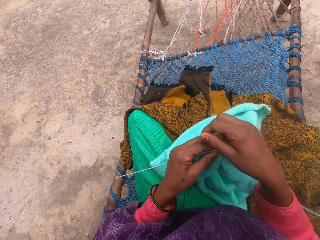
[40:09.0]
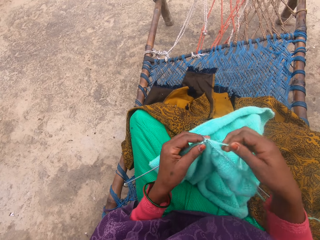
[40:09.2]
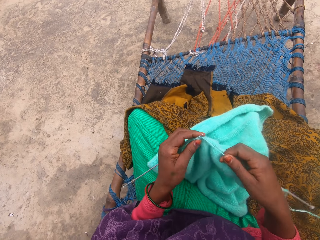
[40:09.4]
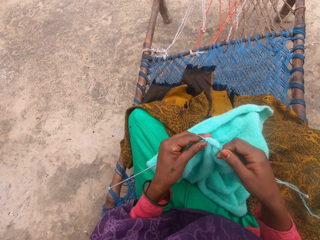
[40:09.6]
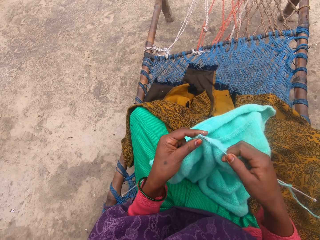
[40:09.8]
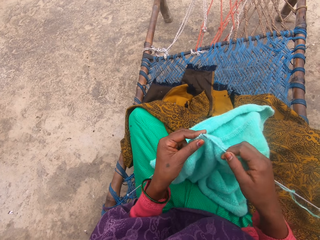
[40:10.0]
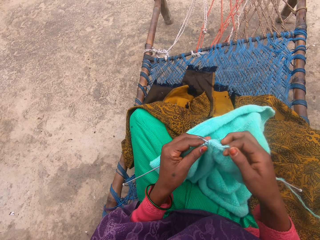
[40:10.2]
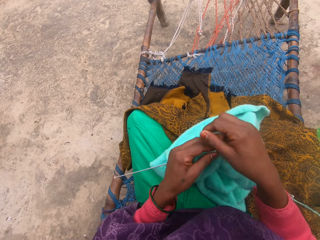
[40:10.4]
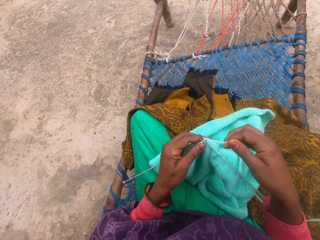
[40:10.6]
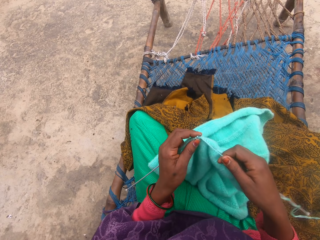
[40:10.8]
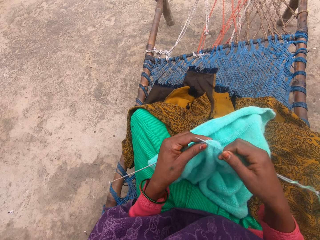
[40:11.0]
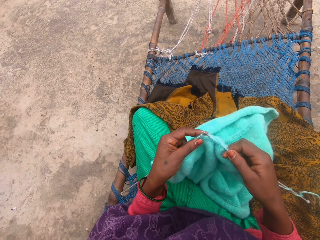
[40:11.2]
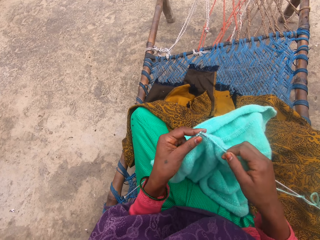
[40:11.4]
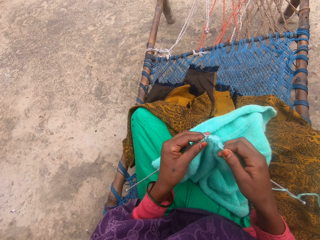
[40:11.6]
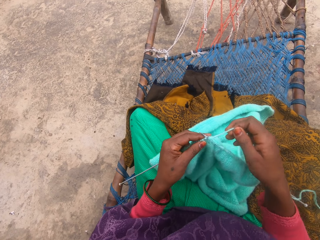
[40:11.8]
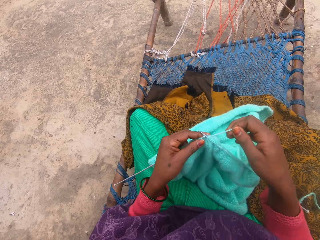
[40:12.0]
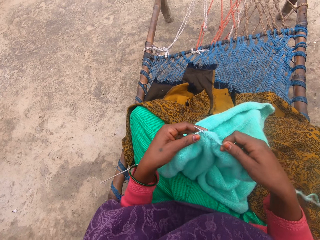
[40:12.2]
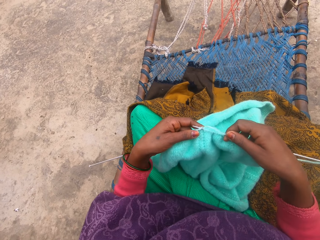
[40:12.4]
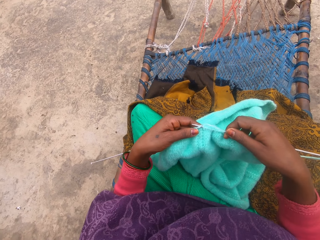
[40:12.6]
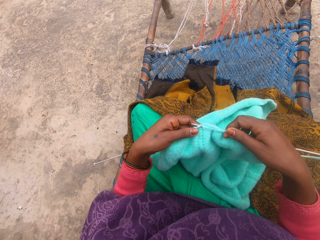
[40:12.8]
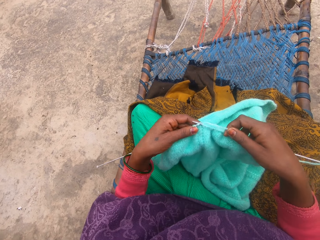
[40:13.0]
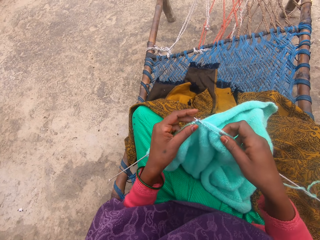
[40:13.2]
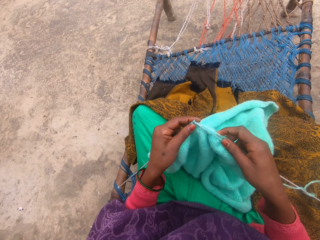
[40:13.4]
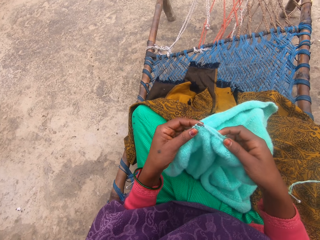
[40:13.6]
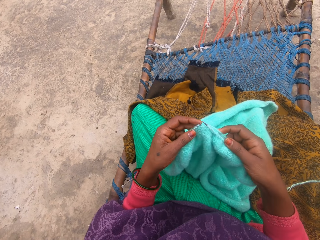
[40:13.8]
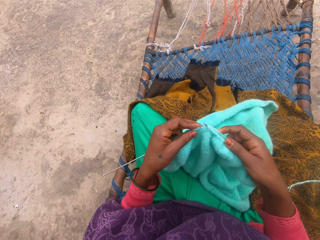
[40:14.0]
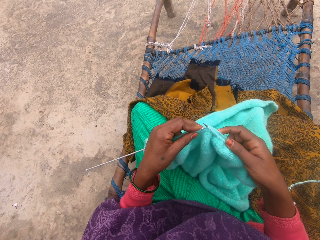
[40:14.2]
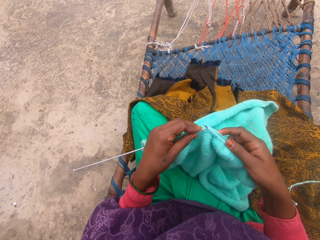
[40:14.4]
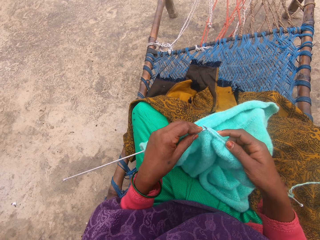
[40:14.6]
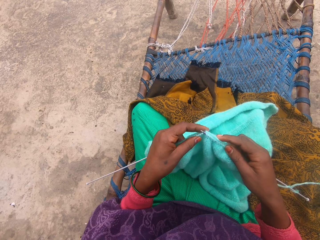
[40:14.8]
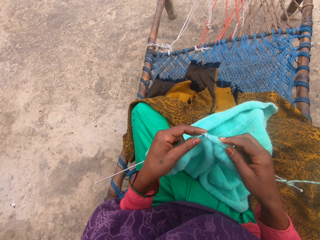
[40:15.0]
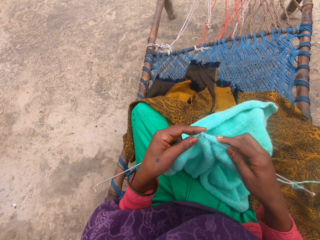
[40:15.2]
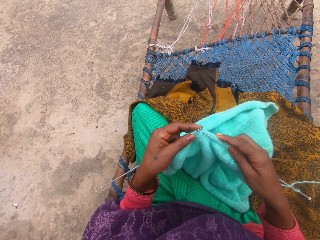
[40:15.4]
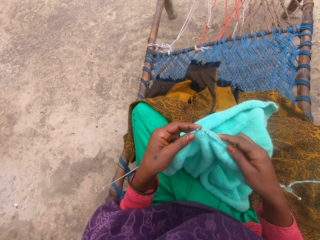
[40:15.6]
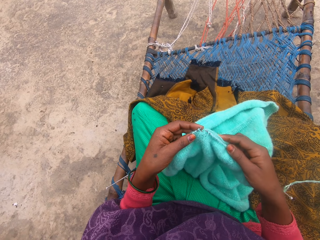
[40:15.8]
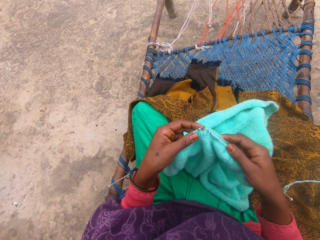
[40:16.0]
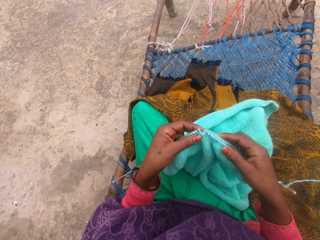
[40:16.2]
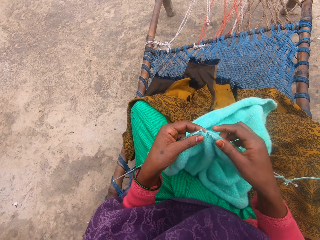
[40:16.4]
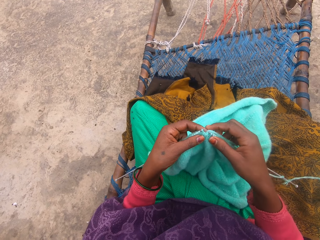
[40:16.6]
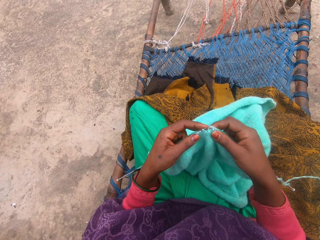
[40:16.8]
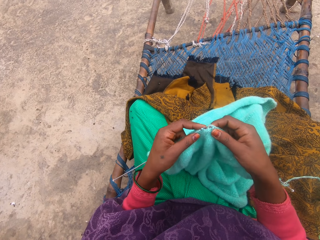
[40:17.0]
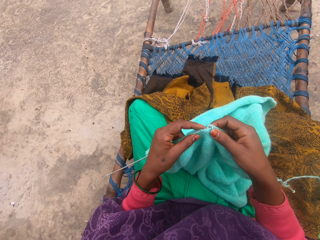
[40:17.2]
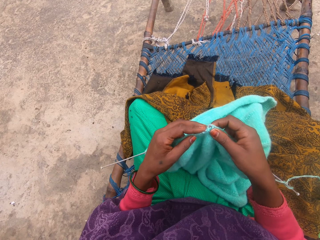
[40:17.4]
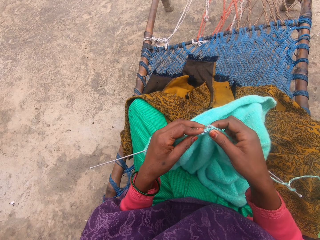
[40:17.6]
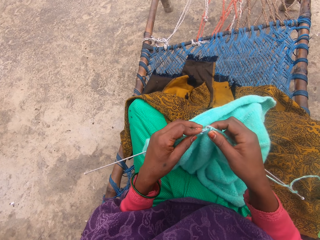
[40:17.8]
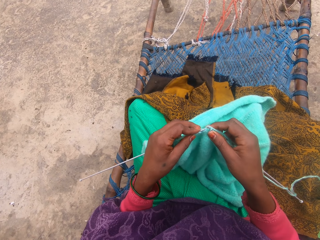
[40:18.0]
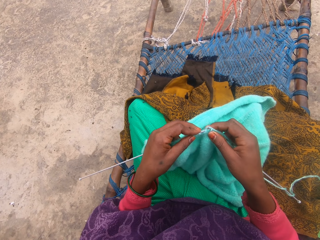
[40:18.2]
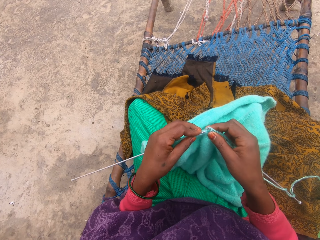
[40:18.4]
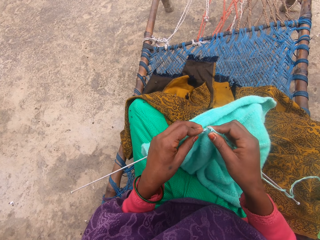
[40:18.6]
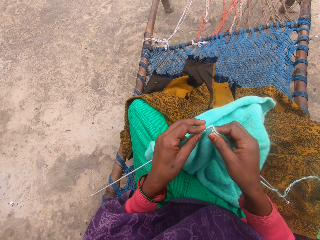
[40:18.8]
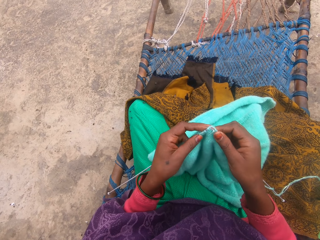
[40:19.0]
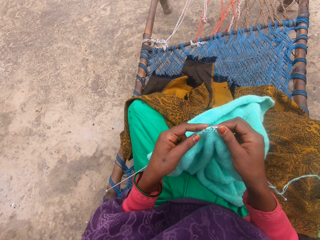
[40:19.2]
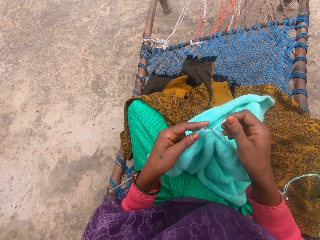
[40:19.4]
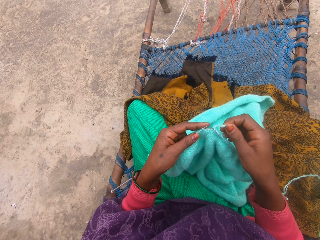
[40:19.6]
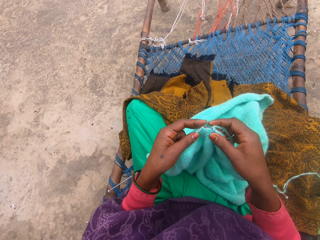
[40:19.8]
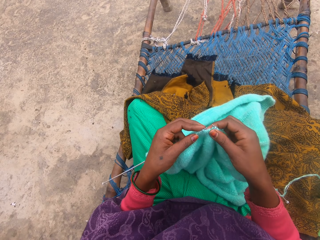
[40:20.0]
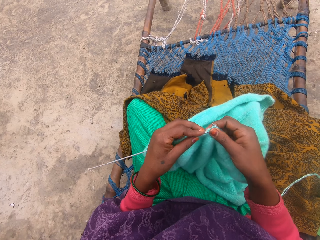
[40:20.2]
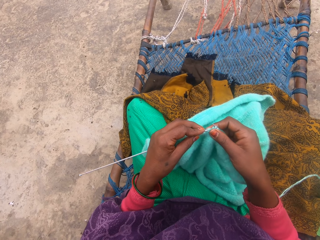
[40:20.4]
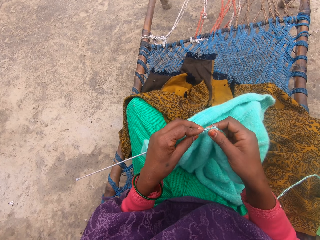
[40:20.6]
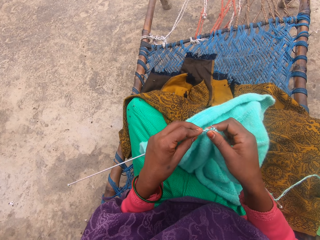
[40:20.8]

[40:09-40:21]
The camera wearer adds more yarn rope to the pin.

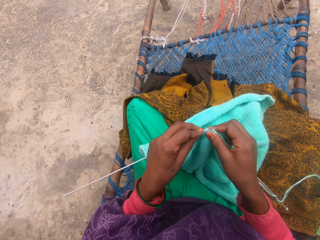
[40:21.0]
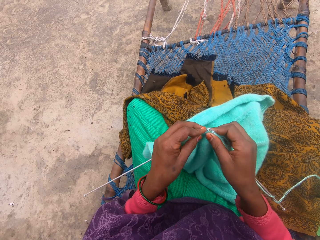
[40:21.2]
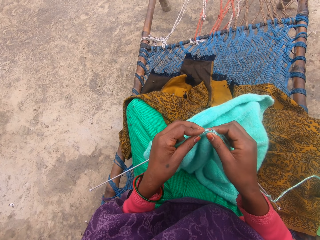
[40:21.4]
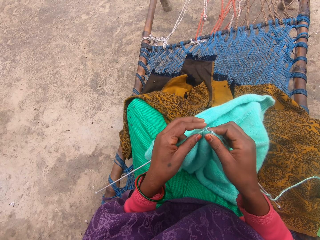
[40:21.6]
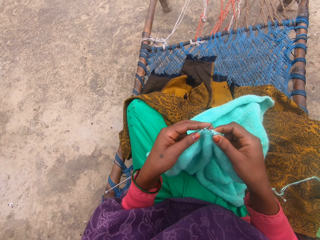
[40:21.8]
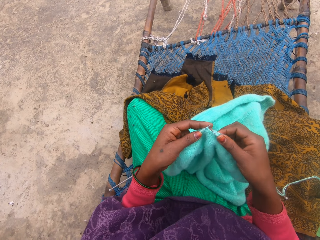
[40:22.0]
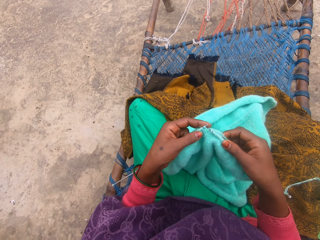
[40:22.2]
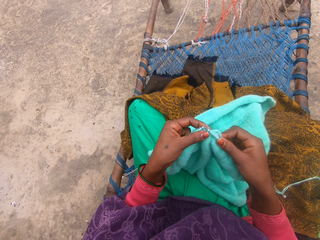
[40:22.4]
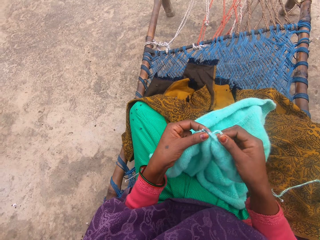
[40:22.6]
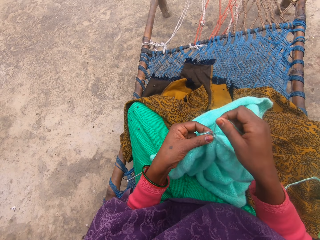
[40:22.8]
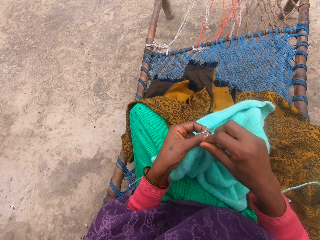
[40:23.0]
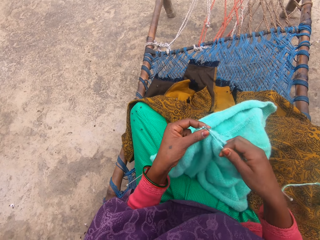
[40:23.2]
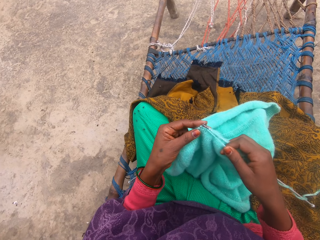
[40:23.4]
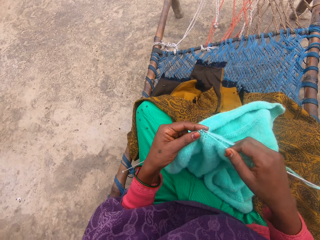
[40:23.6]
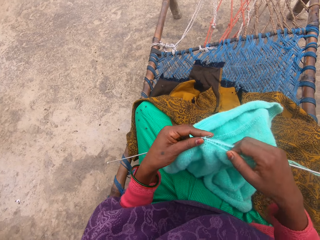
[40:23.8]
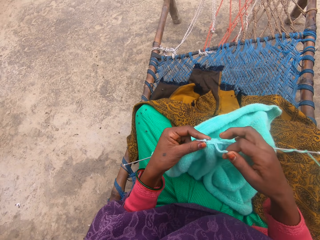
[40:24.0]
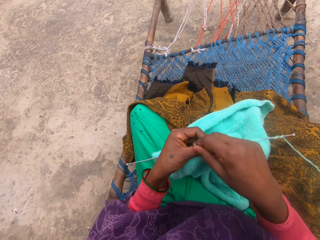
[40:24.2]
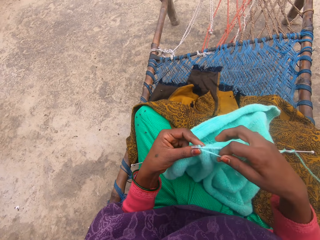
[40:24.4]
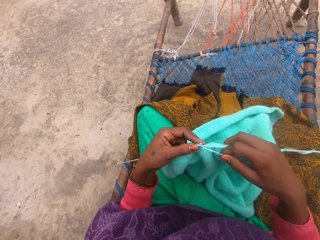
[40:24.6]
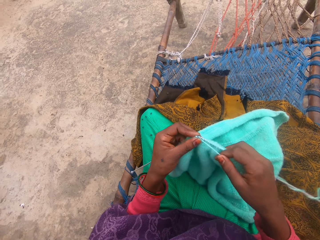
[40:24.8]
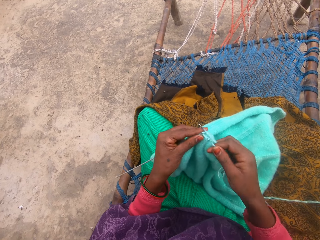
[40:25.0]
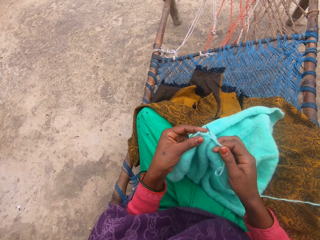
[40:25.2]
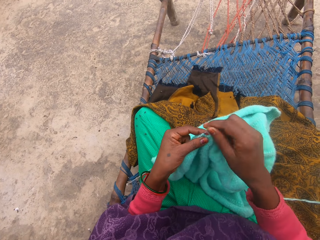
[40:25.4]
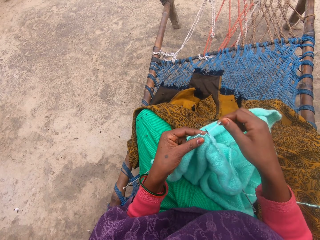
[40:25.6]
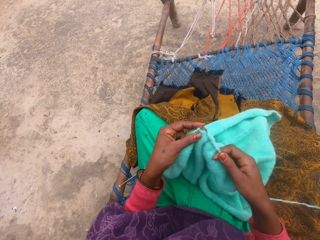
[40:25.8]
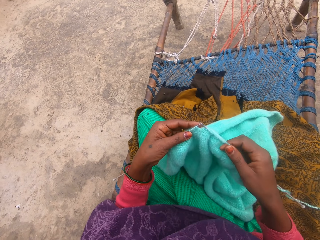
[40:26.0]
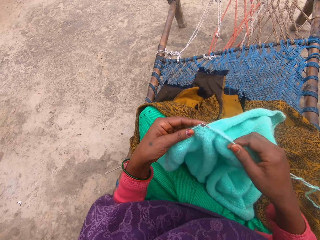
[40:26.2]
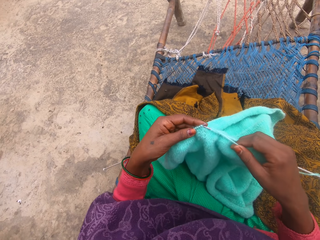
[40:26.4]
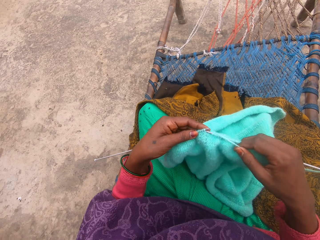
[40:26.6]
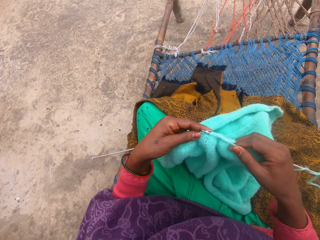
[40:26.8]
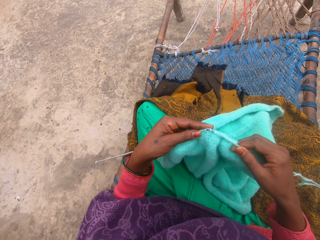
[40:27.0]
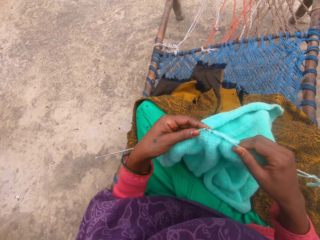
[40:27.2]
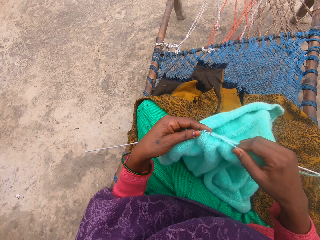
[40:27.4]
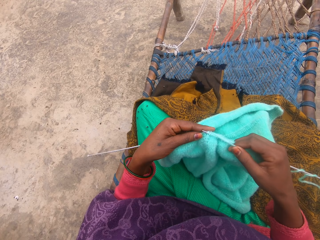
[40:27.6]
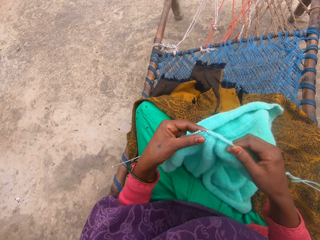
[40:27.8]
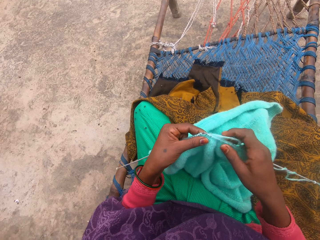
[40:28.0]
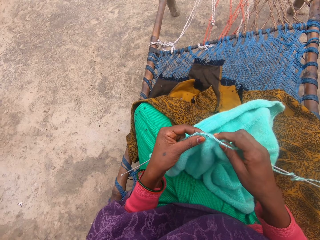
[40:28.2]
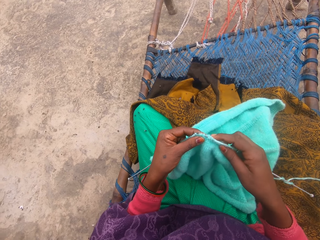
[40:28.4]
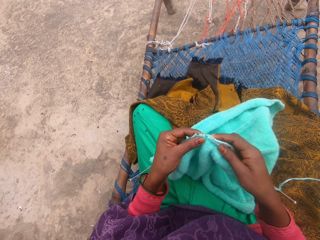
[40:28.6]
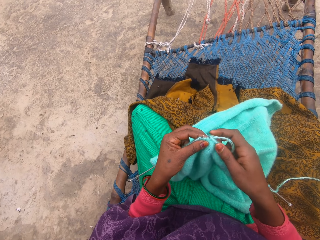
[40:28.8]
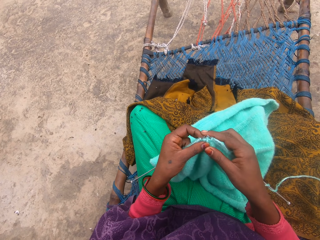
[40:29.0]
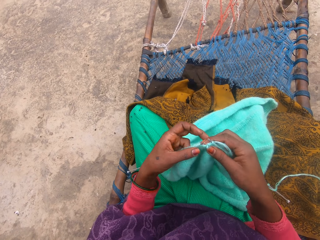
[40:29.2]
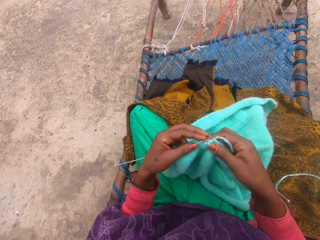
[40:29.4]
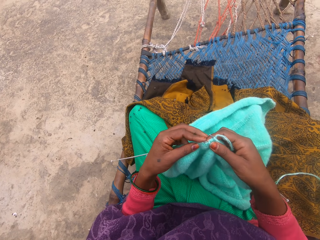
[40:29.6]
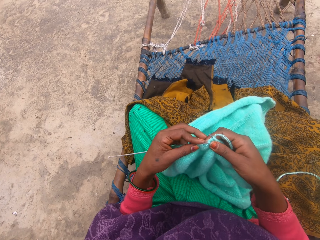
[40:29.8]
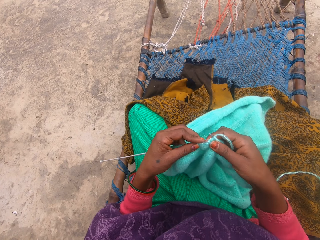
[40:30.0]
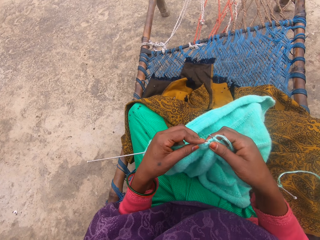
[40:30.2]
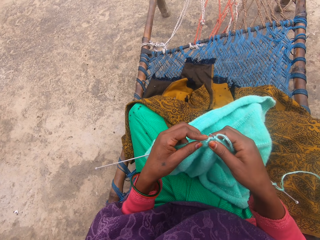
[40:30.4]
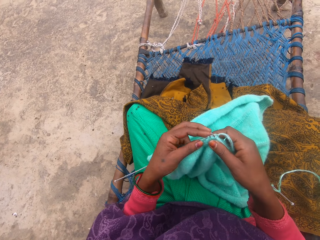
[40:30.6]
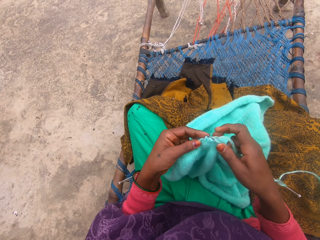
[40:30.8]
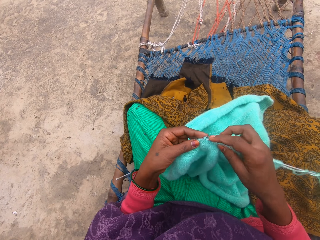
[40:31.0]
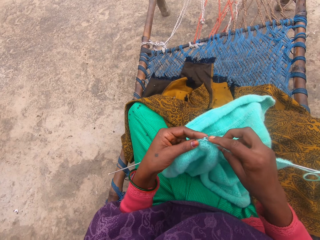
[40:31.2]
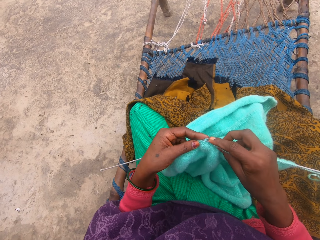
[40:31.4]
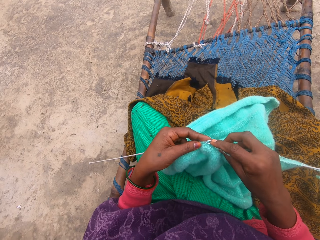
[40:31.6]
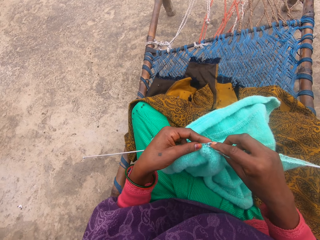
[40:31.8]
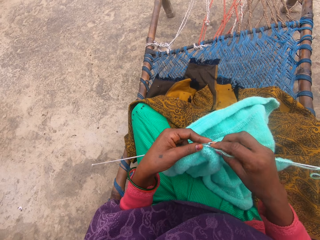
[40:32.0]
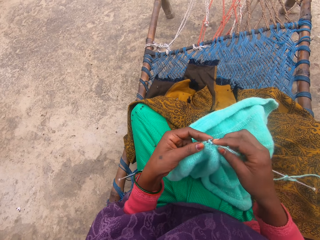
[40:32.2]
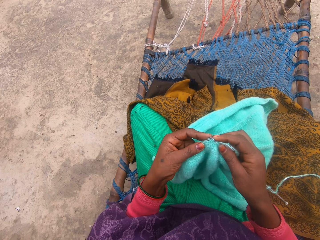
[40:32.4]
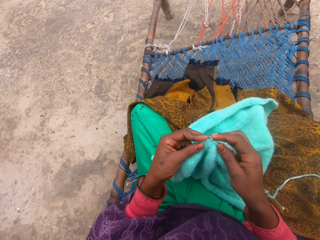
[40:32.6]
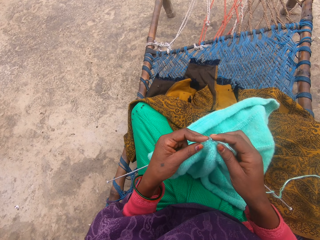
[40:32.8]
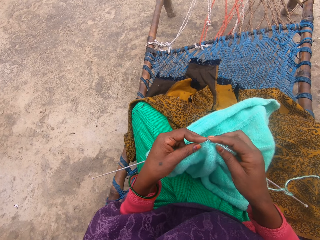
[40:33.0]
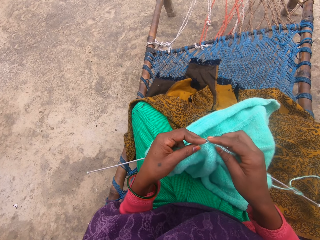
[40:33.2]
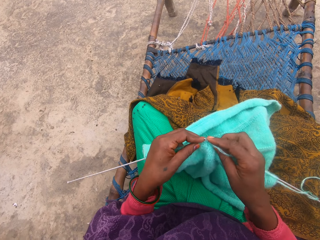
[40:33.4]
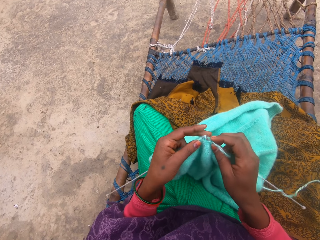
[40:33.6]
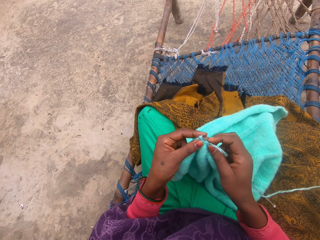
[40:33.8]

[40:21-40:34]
The camera wearer knits the fabric. They put the pin in a yarn.
